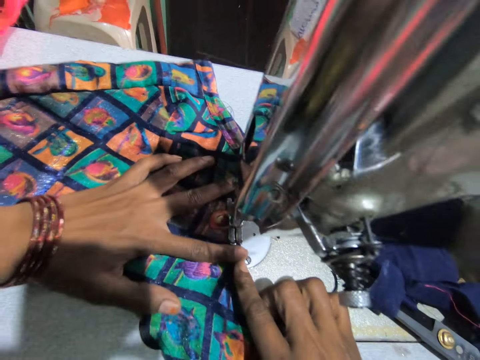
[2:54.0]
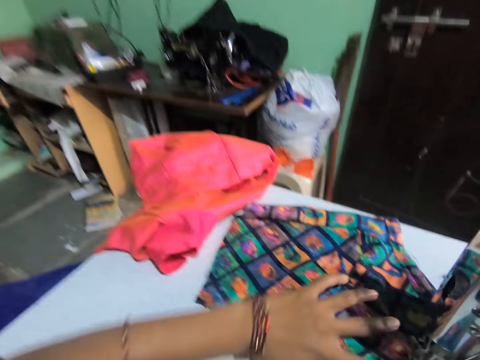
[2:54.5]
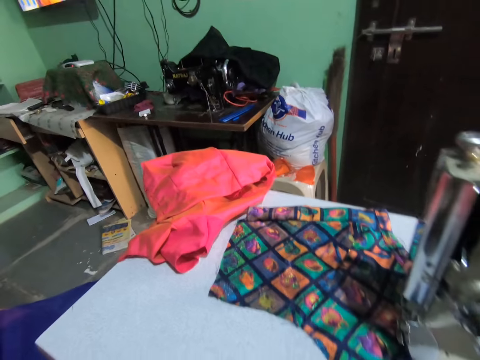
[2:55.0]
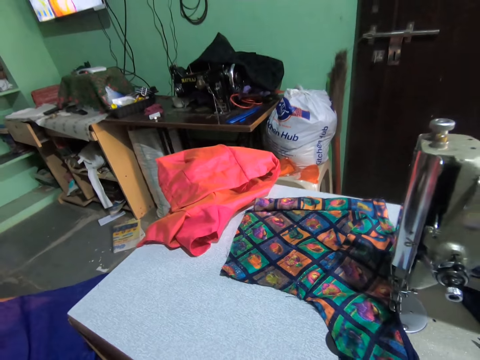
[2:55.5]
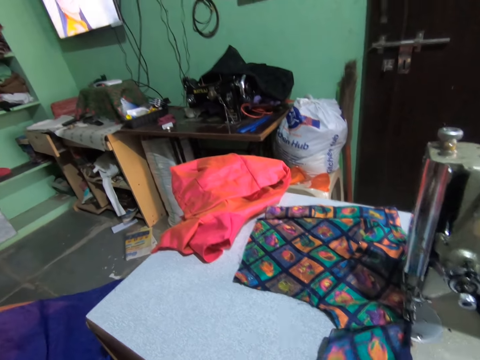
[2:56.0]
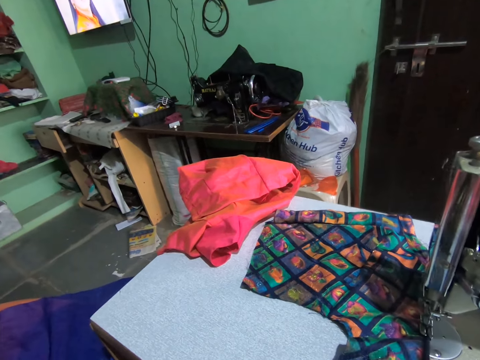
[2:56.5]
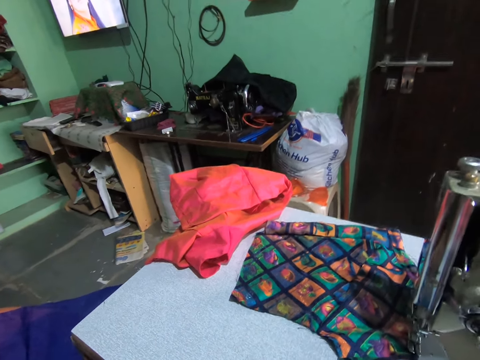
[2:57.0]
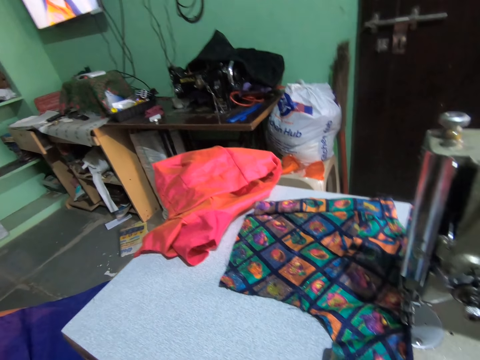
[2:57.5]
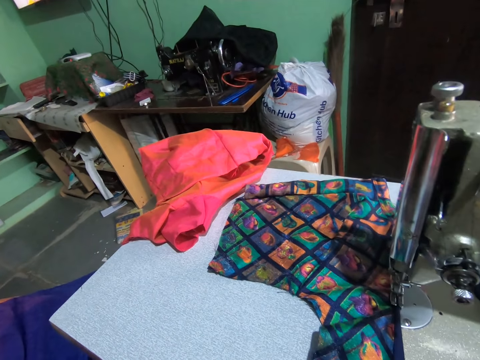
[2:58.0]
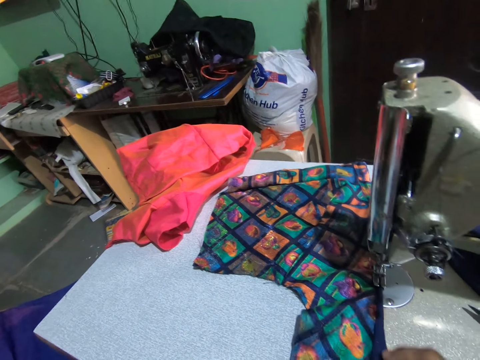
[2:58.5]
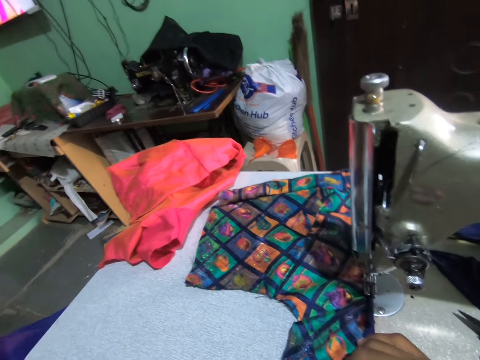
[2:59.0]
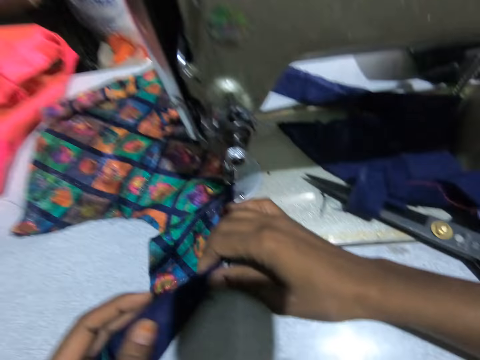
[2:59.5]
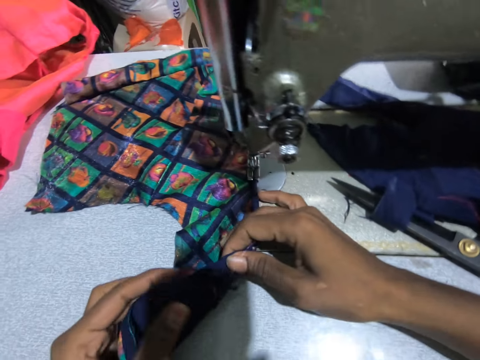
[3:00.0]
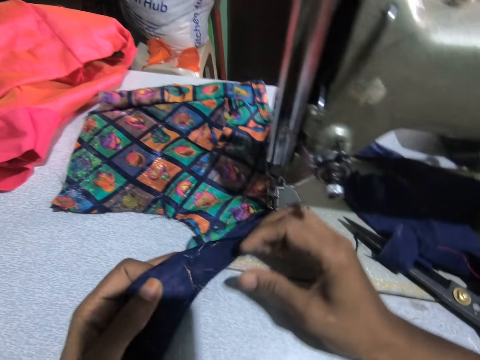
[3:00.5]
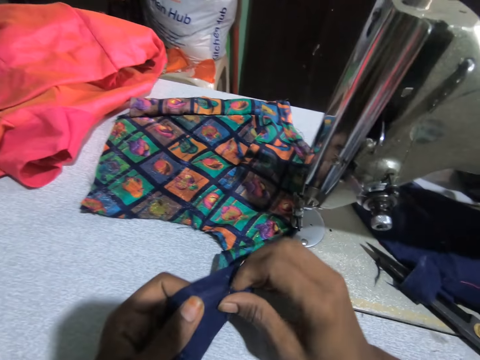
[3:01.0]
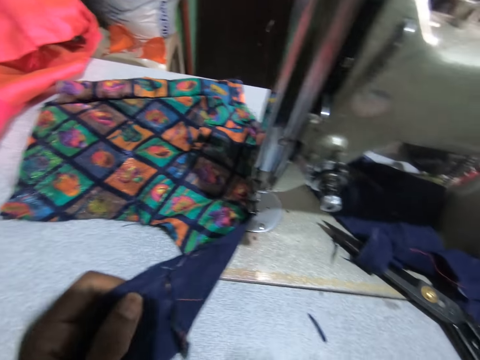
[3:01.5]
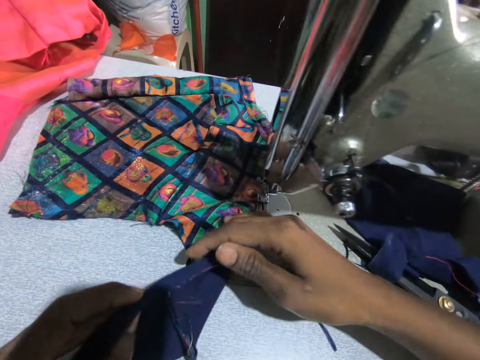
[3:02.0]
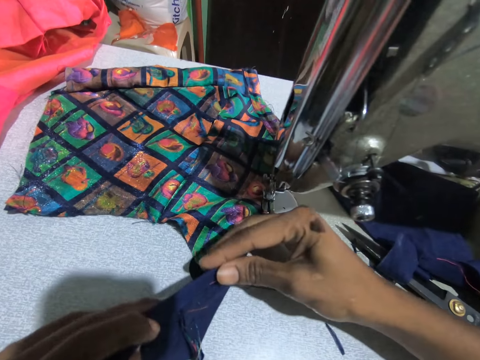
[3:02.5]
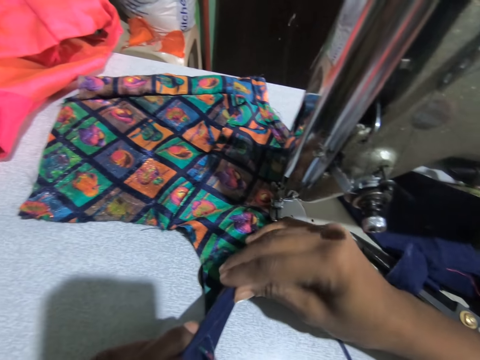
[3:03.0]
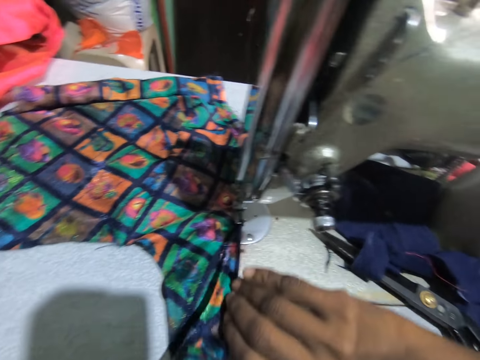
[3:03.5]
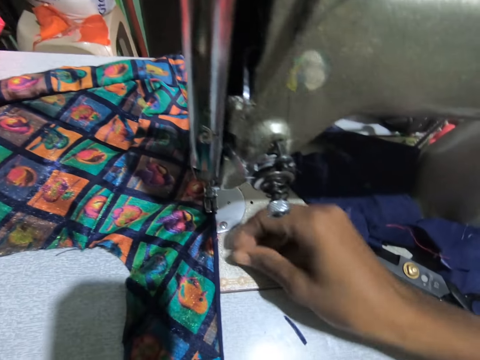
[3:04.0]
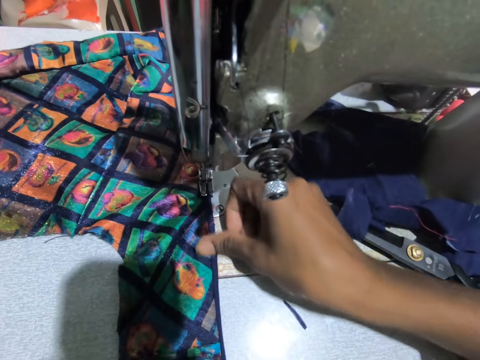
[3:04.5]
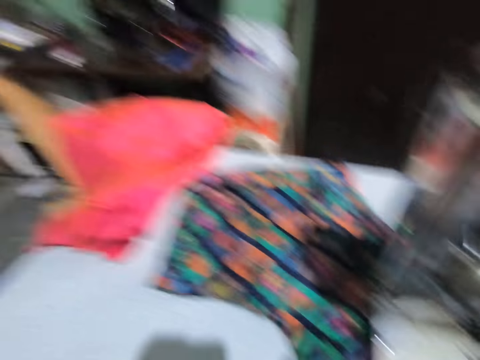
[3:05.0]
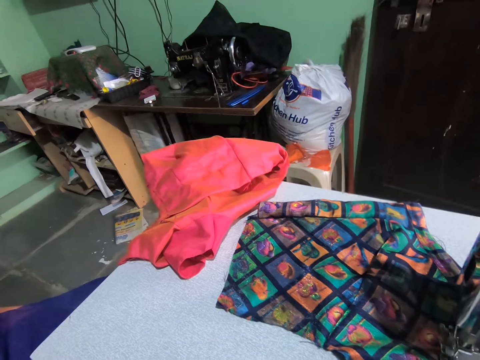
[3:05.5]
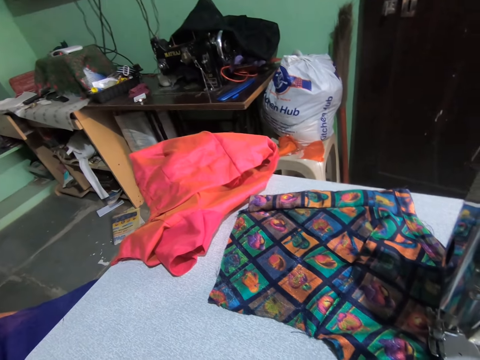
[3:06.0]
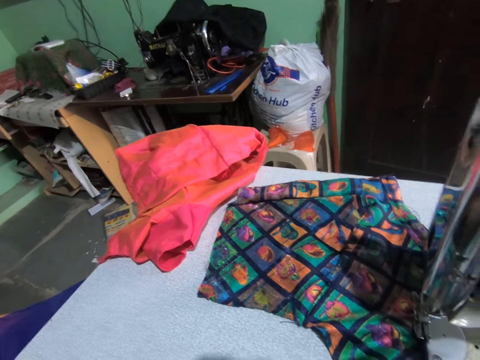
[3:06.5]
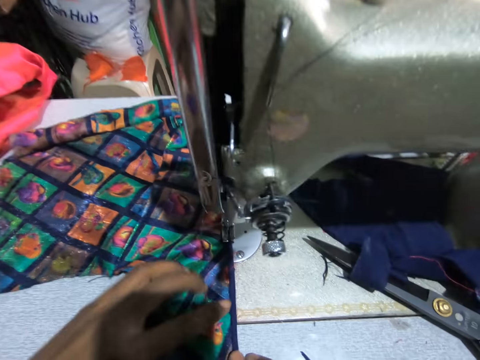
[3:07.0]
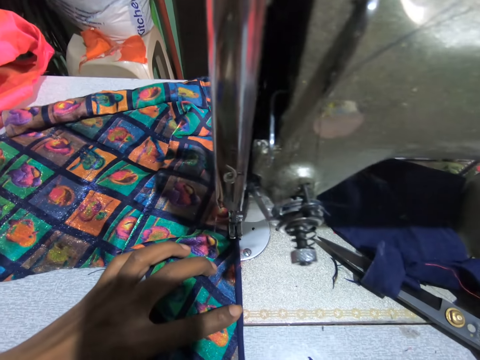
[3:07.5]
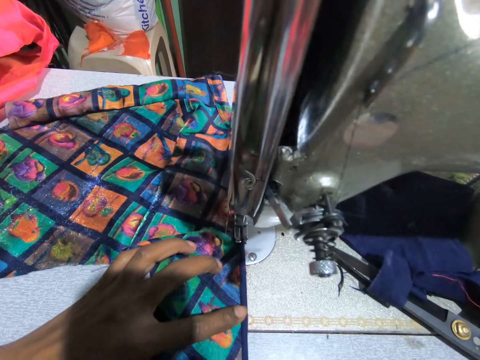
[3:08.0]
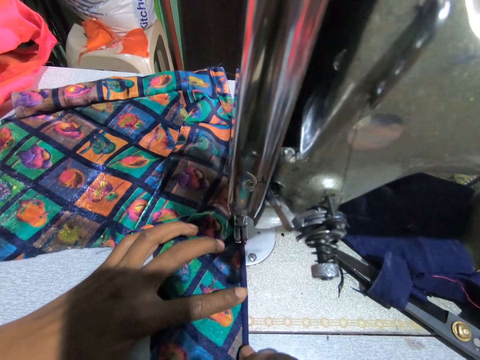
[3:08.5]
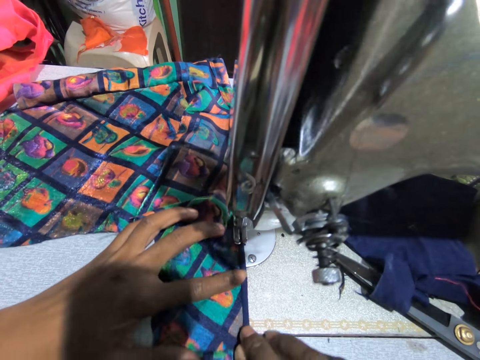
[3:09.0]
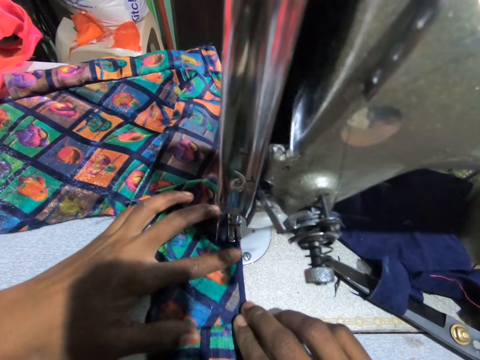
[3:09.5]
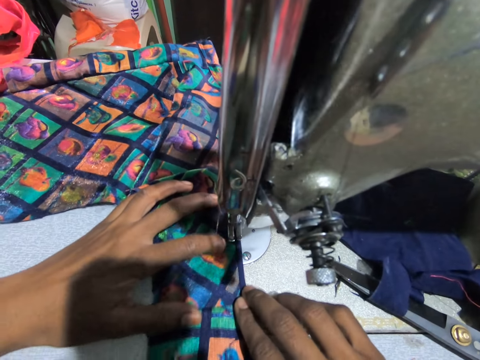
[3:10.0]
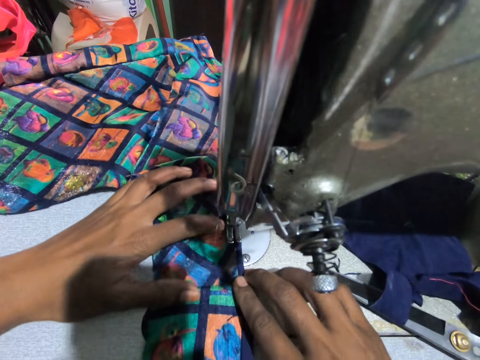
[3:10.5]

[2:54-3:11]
The camera wearer stares at the television. They look around the room. They fix the cloth. They fold the material. They remove something from the cloth. They fold the piece of cloth. They swing their hand and hold the material. They look around the room. They stare at the television. They converse with a man. The camera wearer holds the material. They sew the material using a sewing machine.

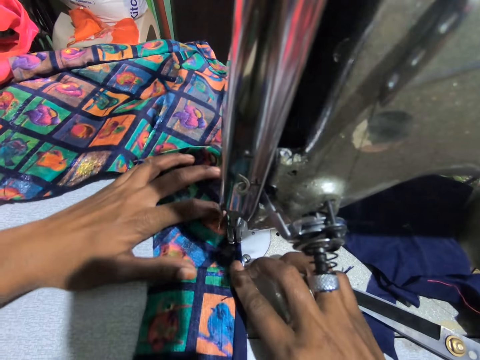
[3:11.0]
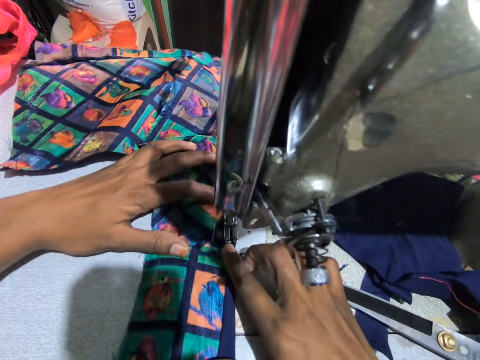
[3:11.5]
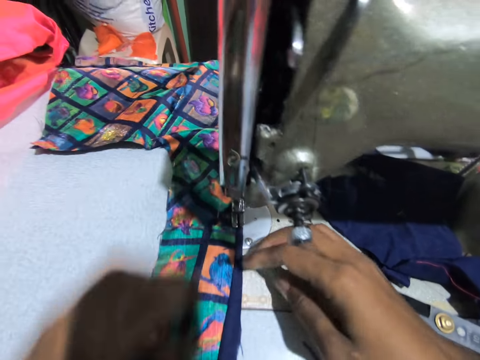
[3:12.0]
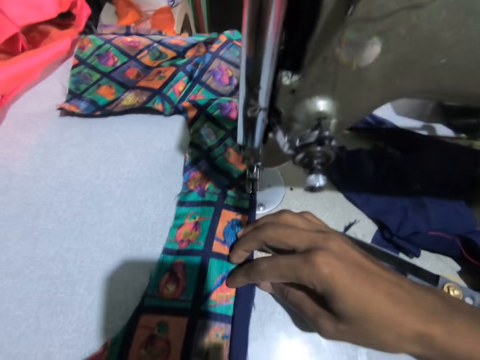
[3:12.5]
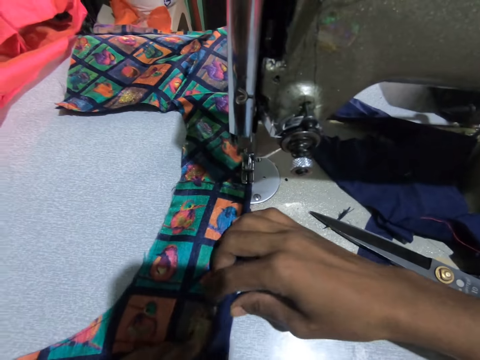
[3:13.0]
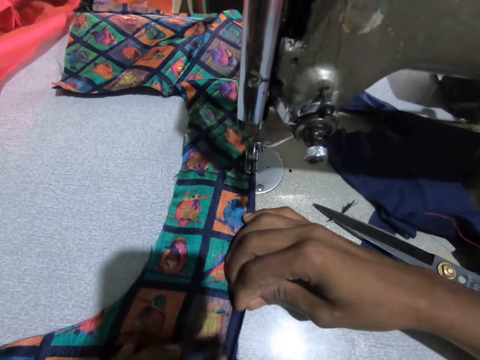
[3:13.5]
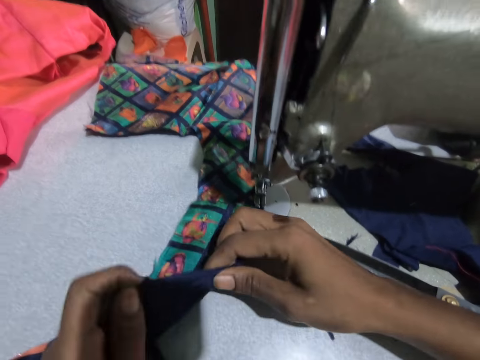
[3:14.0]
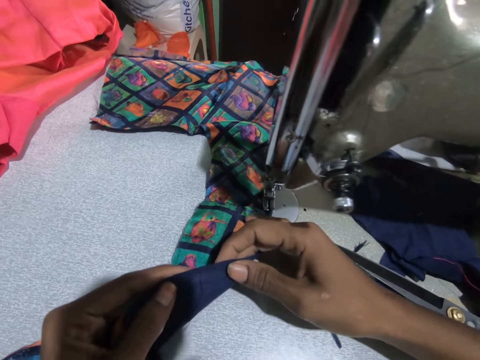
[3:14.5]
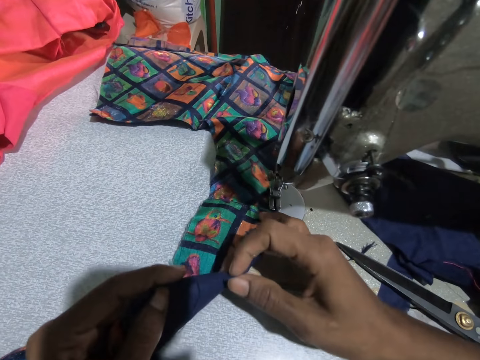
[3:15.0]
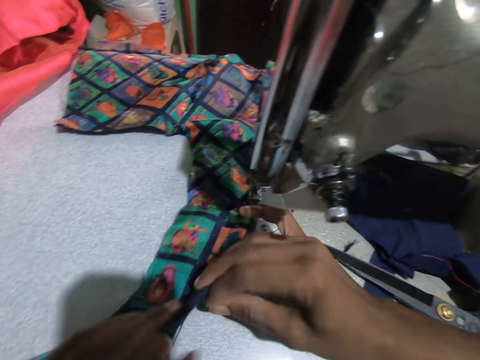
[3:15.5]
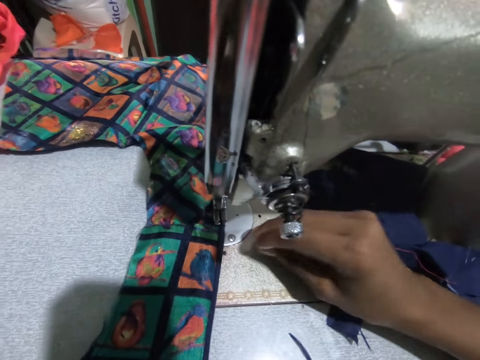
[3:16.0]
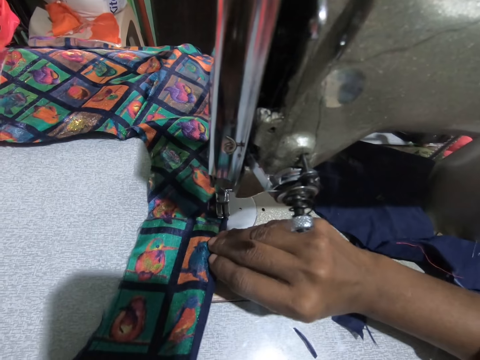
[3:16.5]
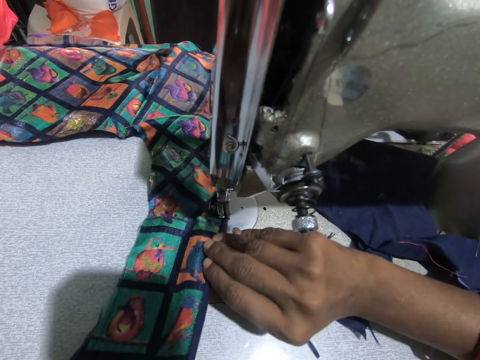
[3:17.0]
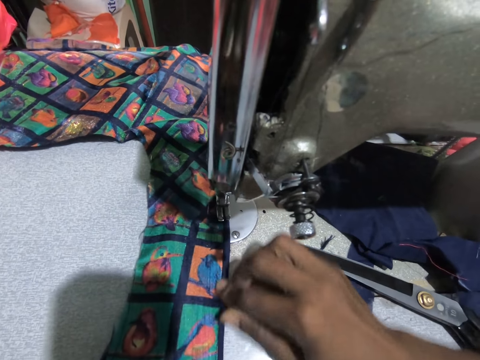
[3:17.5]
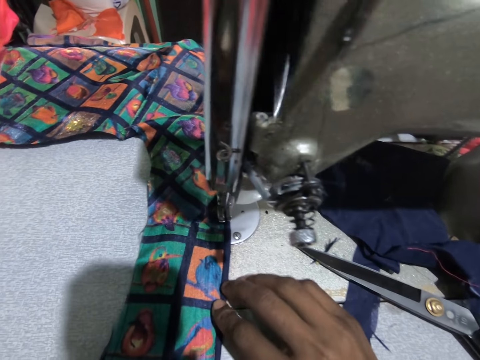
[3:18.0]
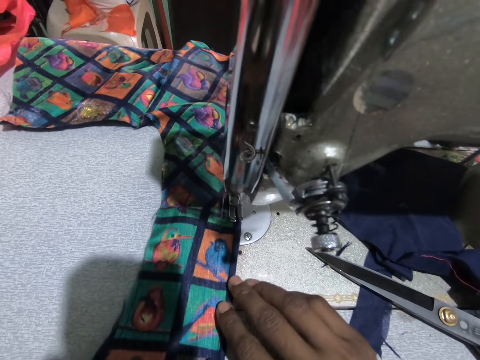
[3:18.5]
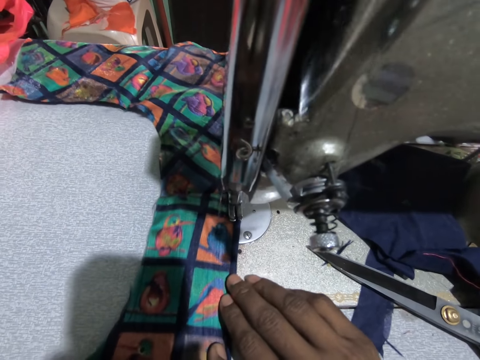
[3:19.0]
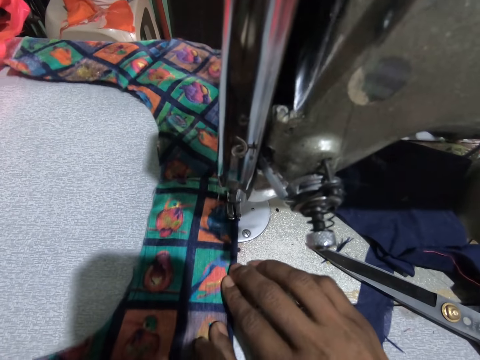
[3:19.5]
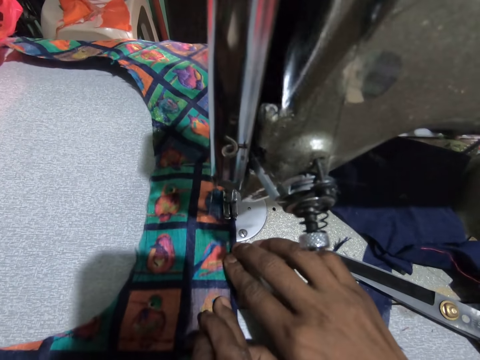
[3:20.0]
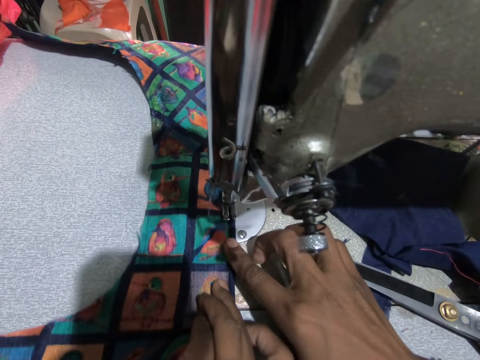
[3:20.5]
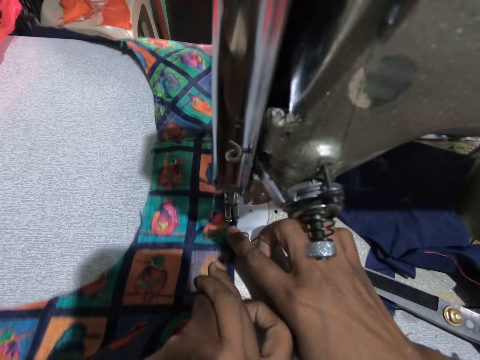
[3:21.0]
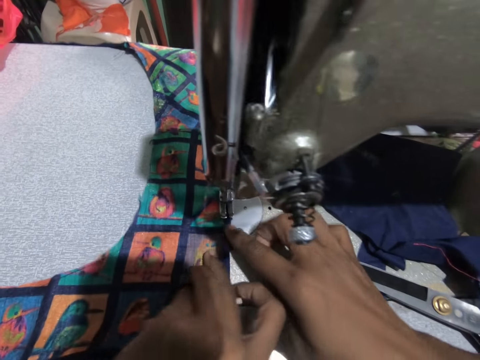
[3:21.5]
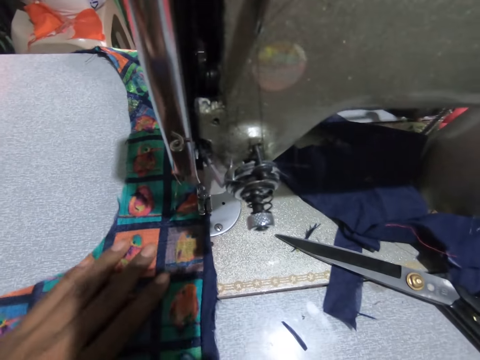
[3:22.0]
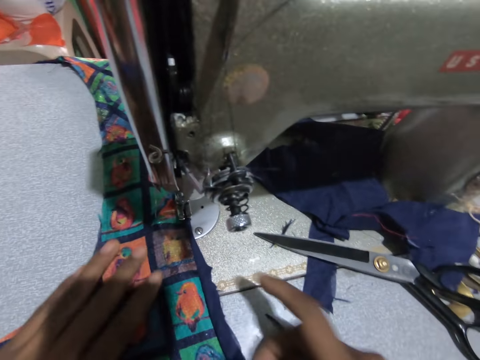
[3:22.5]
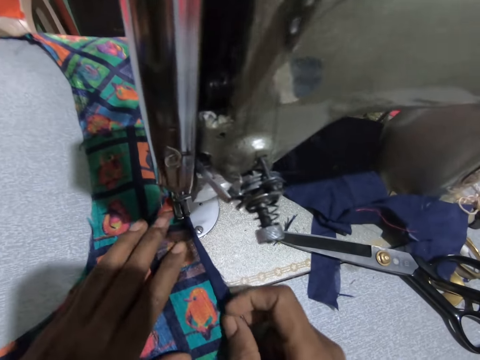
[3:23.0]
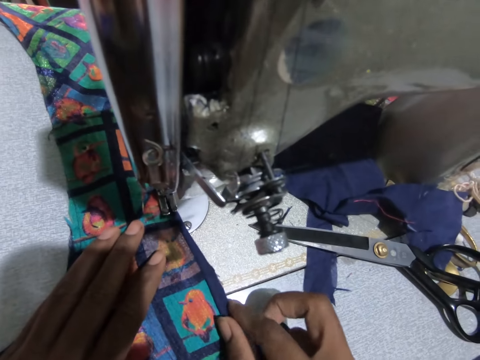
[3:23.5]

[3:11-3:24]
The camera wearer swings a hand. They fix the piece of cloth on the machine. They hold the material. A man converses with the camera wearer. The camera wearer folds the piece of cloth, swings the hand, and holds the material. They converse with the man. They sew the material using a sewing machine. They swing the hand, hold the material, and swing the hand.
